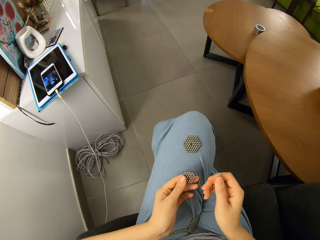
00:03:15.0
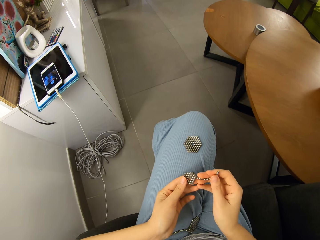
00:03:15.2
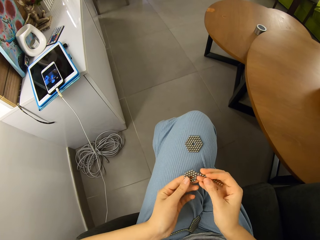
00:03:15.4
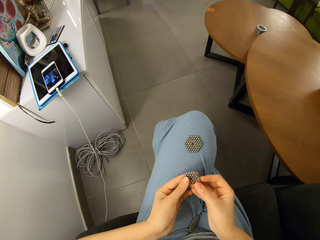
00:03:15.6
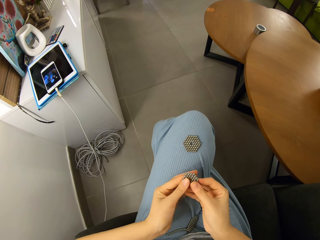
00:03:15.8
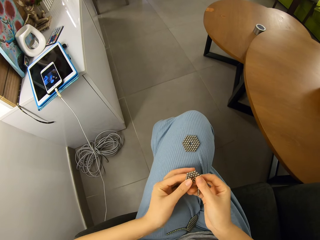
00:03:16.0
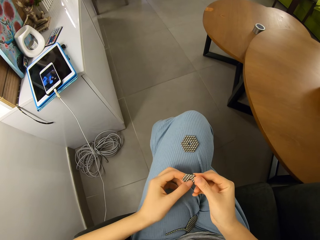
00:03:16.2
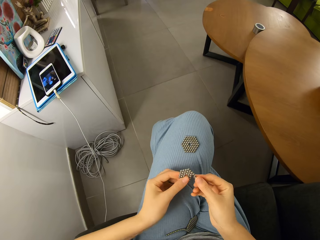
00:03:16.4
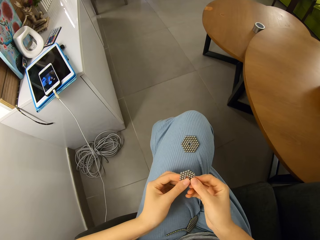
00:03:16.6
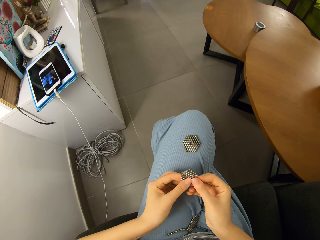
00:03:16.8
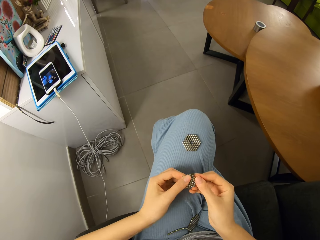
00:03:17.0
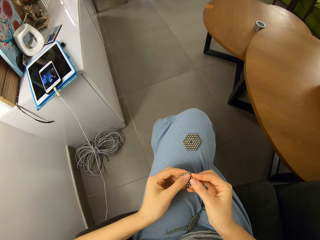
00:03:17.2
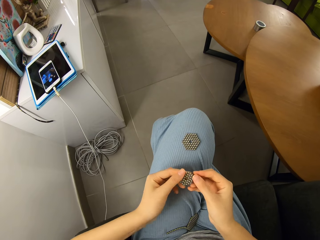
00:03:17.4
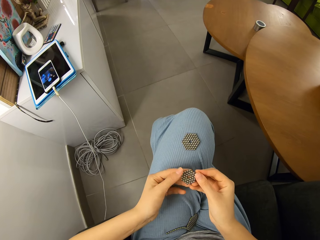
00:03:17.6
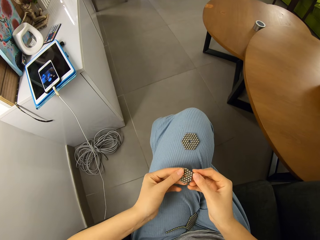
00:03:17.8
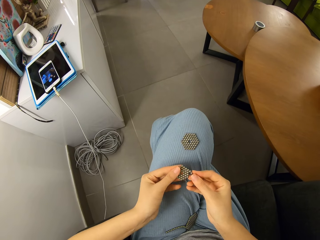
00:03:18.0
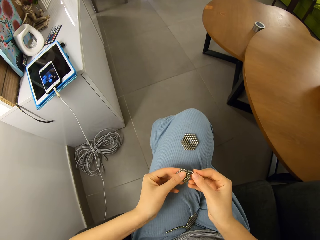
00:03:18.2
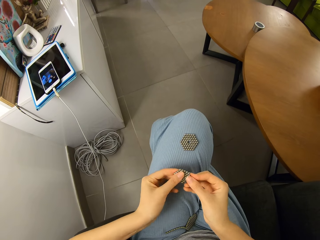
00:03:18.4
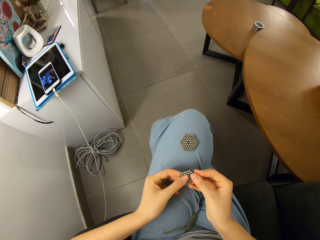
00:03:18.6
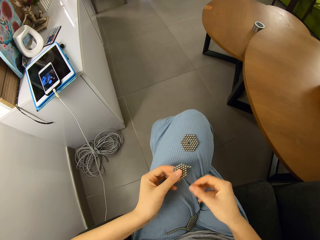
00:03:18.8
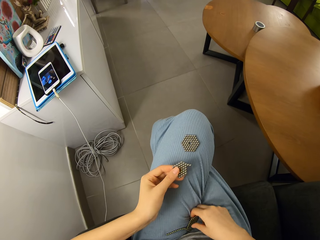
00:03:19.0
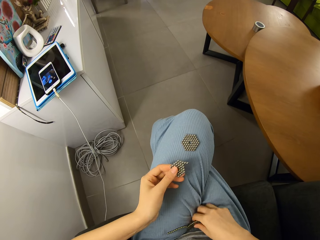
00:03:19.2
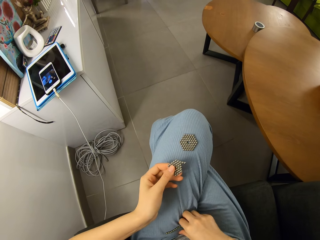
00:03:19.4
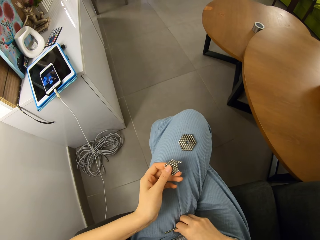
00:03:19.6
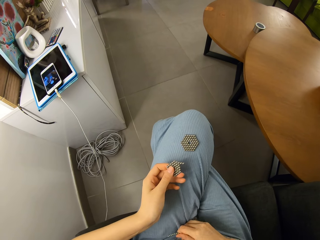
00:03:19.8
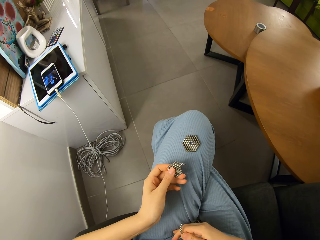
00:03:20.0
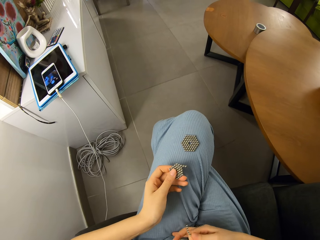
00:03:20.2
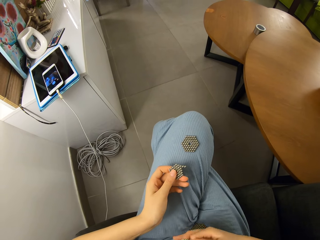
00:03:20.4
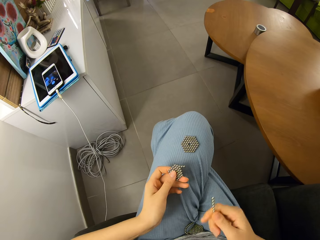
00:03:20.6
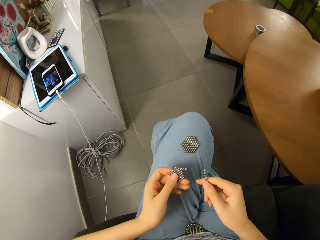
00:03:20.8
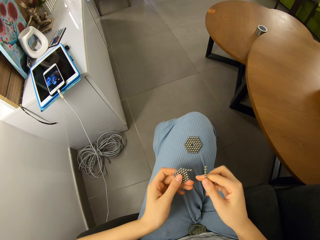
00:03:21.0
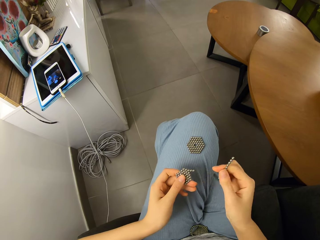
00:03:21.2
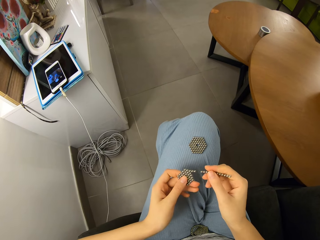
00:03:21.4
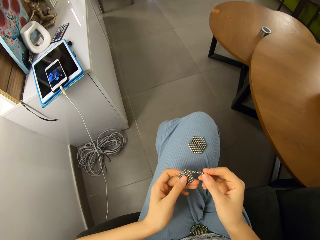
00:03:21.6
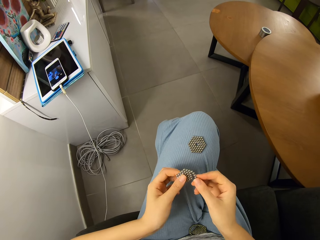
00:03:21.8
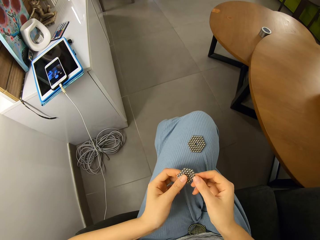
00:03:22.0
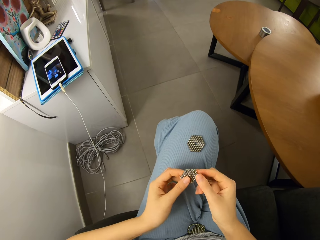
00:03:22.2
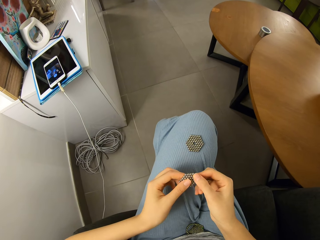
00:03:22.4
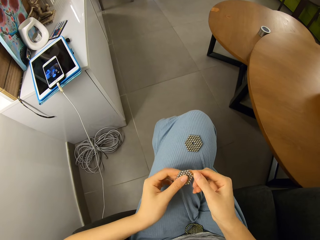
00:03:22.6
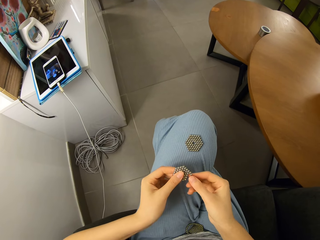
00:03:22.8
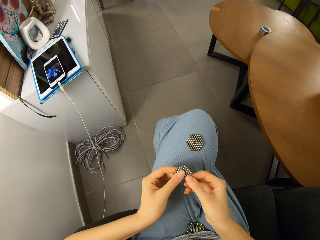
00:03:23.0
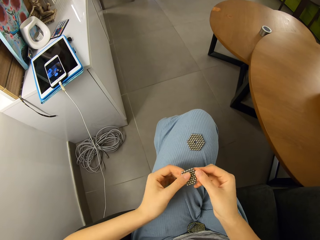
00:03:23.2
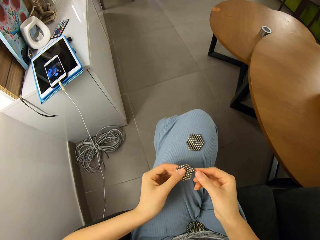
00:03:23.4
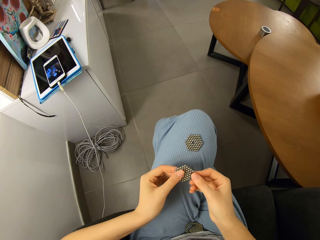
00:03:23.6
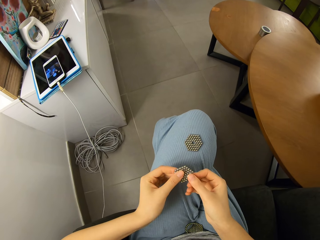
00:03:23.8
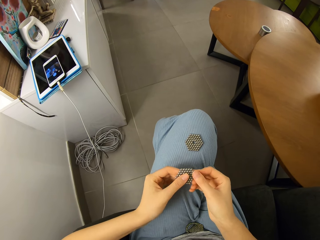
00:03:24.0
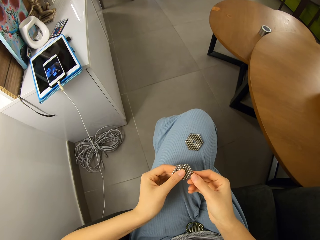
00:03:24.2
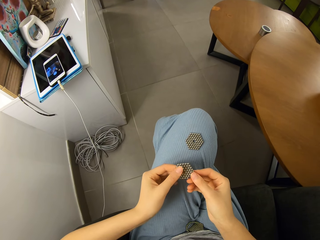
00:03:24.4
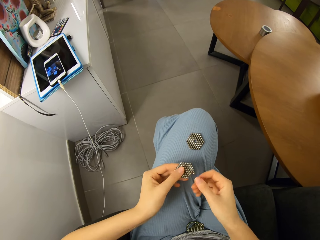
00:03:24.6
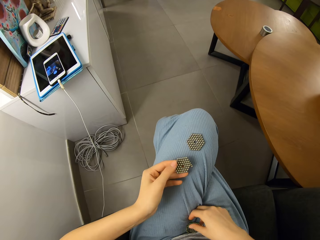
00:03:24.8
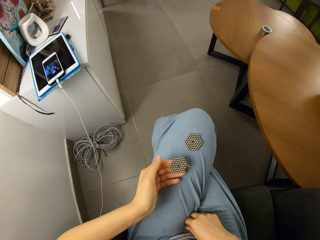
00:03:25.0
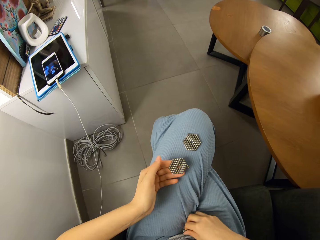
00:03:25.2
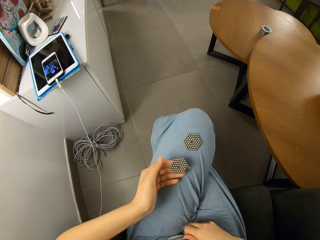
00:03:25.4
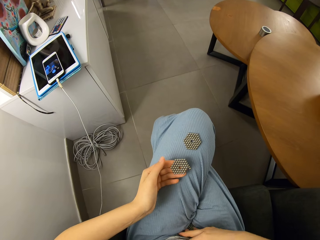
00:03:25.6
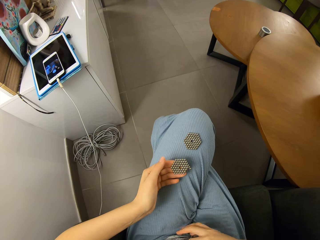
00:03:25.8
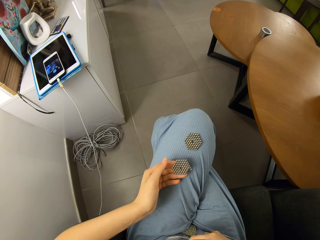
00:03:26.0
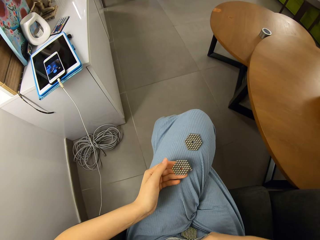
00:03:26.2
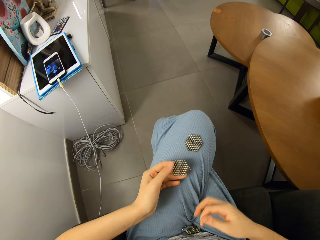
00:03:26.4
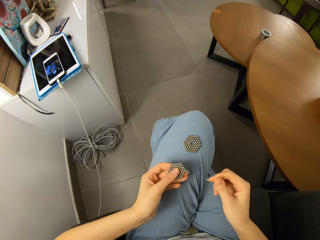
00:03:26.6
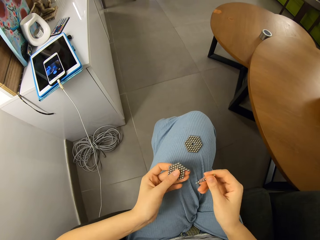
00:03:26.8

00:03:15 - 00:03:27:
The camera wearer joins more magnetic beads to the new shape. They separate the magnetic beads.

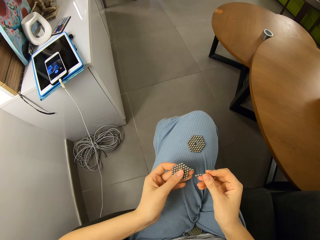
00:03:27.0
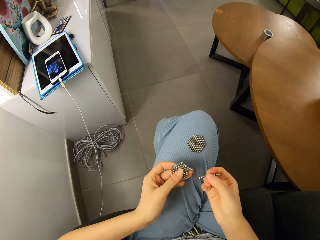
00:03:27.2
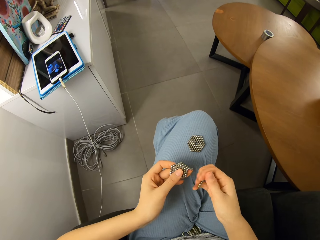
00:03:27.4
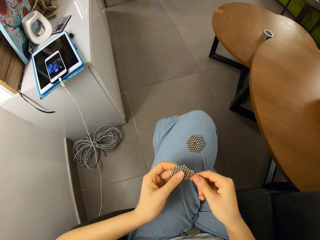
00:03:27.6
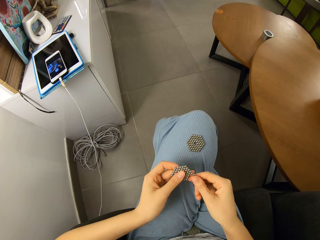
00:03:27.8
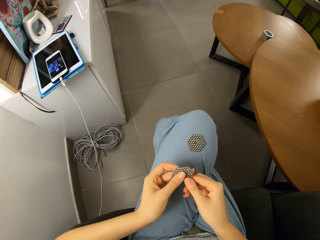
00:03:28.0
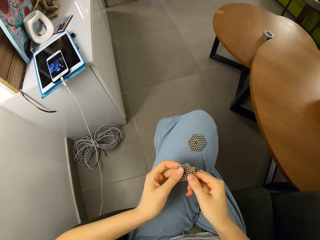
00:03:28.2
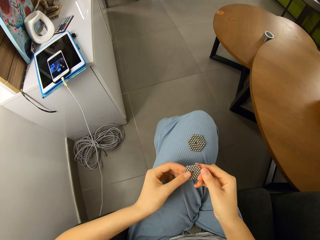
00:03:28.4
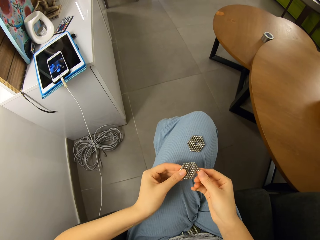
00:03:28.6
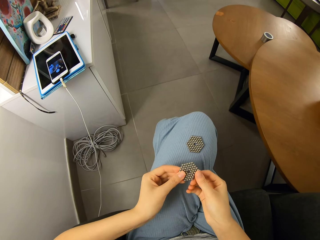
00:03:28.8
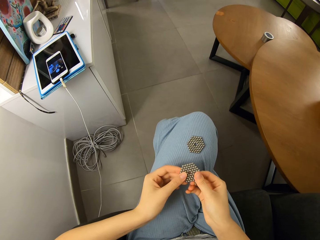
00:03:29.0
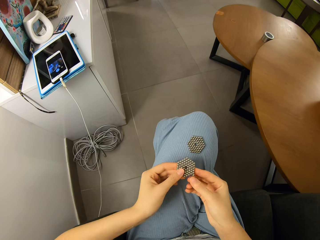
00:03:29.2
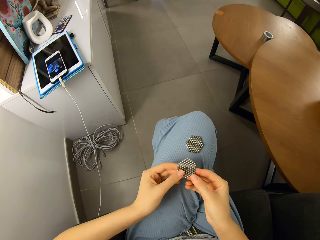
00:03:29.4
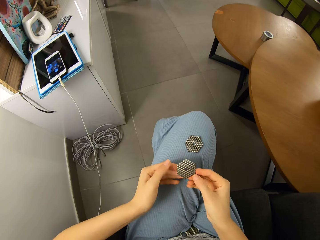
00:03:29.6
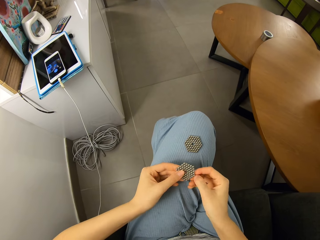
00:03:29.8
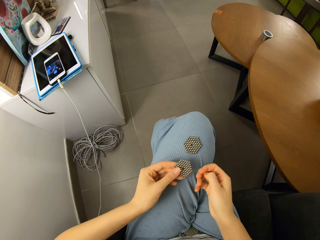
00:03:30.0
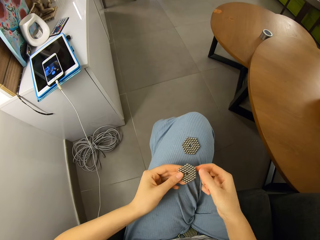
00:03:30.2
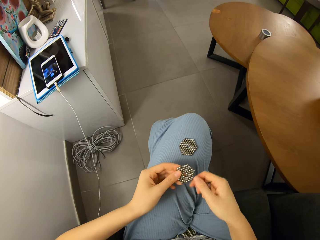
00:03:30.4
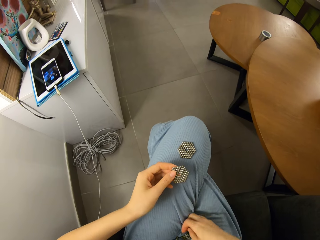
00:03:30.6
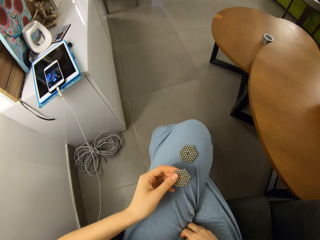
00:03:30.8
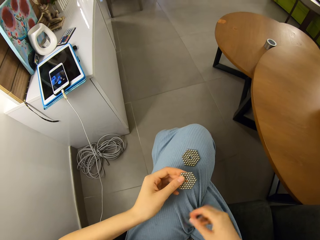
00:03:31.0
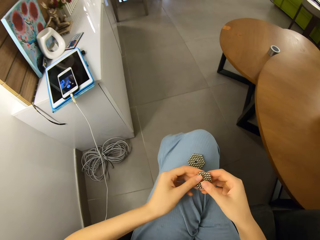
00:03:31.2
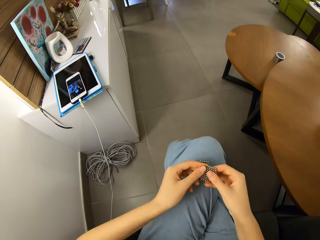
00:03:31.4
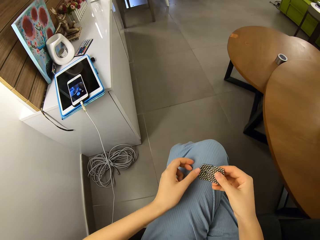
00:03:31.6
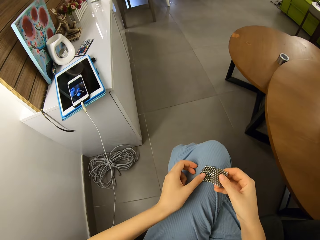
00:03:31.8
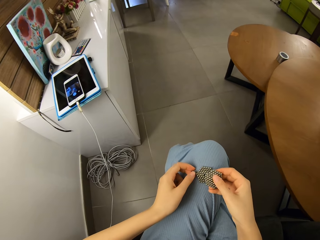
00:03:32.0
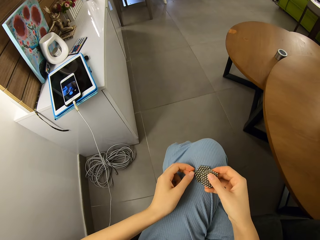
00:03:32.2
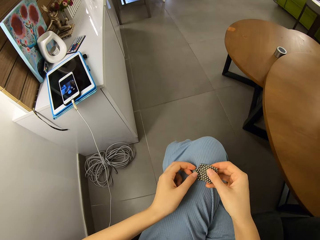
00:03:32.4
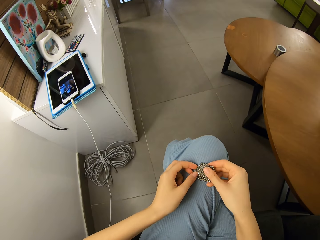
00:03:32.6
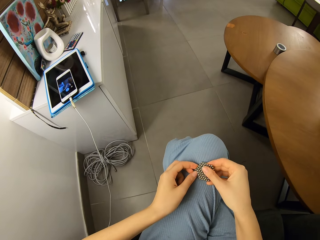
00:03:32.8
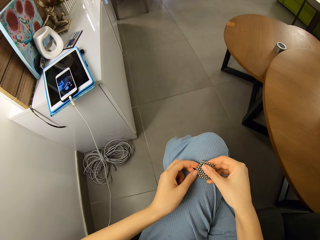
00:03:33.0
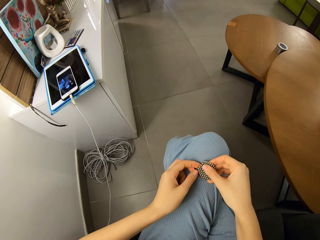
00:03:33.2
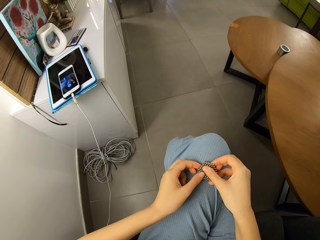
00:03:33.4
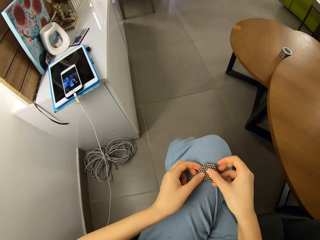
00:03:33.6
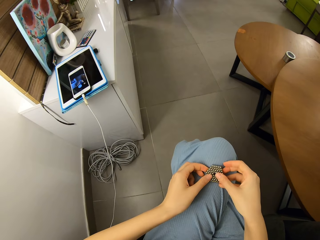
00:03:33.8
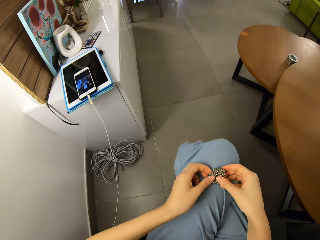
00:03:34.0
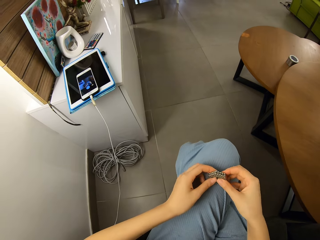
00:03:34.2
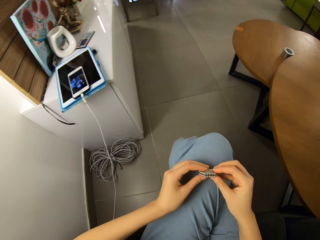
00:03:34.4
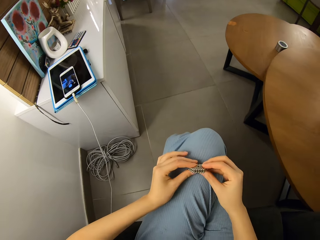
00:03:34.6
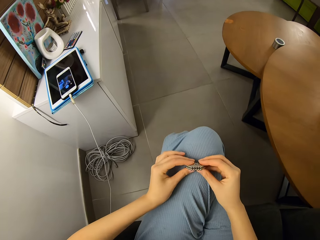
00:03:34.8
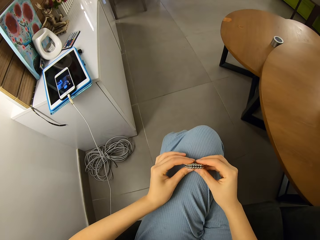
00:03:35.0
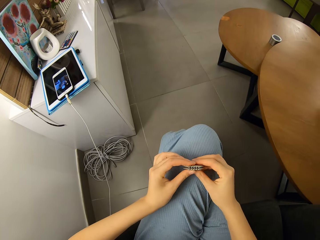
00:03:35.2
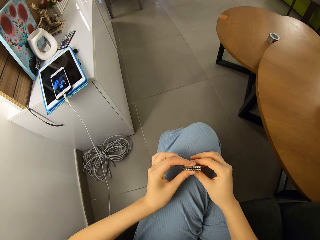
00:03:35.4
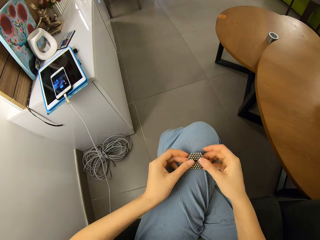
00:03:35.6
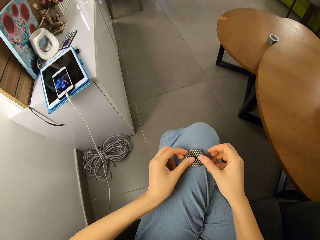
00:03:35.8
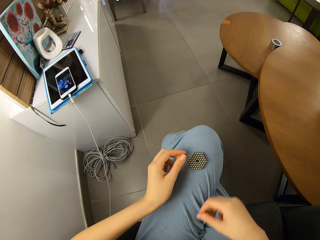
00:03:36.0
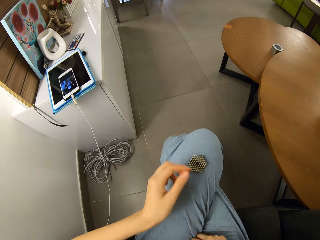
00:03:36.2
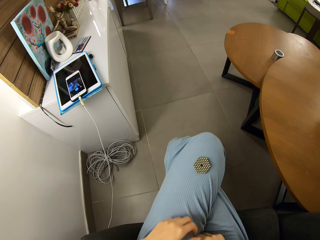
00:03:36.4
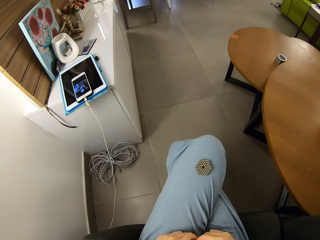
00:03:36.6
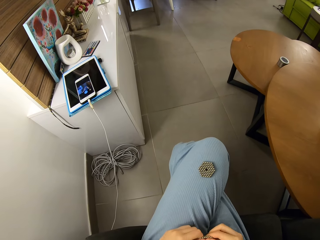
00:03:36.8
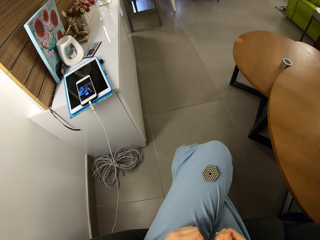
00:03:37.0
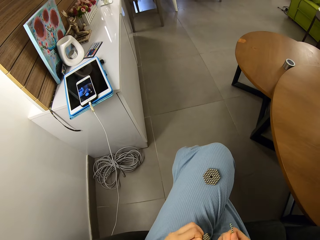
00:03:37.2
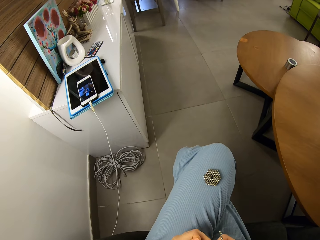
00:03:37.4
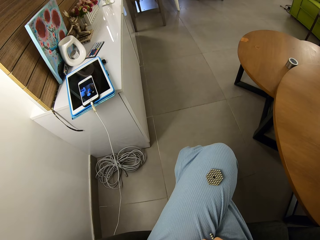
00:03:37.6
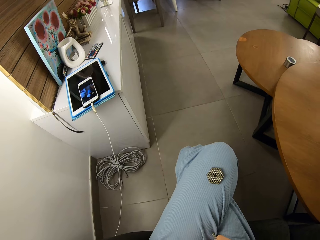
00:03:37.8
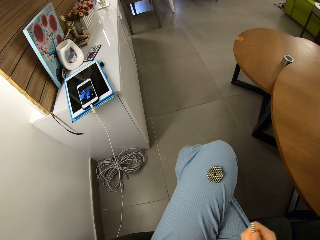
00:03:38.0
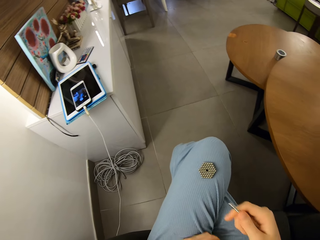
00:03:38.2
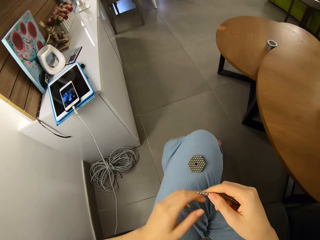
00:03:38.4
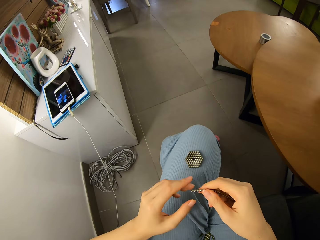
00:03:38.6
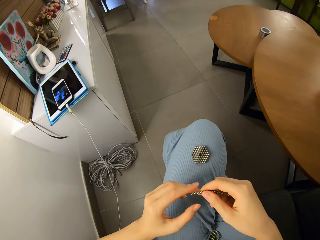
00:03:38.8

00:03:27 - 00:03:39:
The camera wearer joins more magnetic beads to the new shape. They join the shapes of magnetic beads together. They put the magnetic ball on the thigh.
